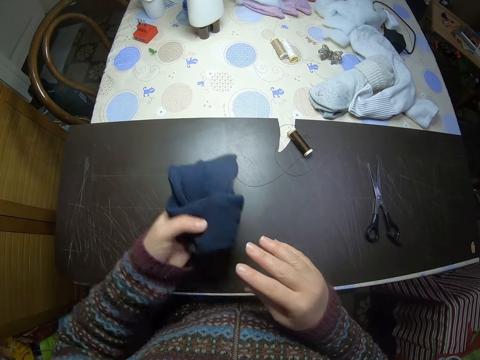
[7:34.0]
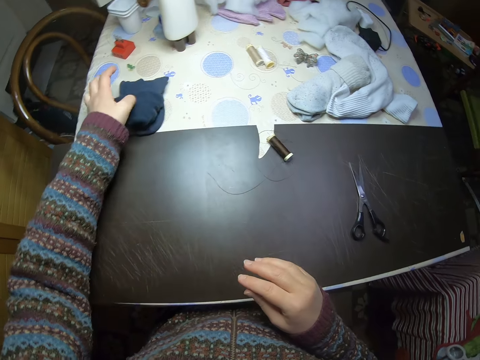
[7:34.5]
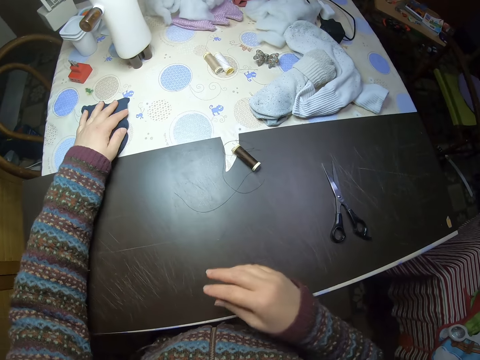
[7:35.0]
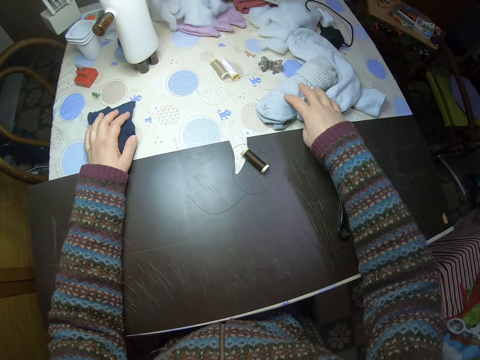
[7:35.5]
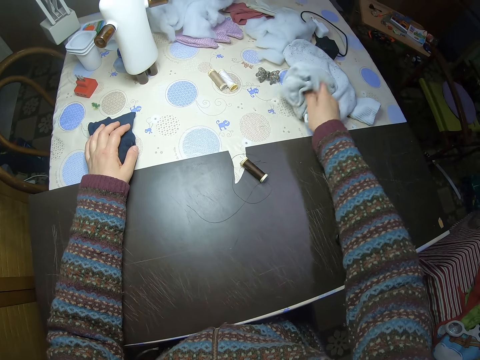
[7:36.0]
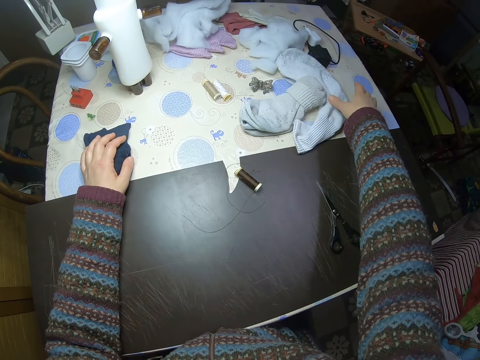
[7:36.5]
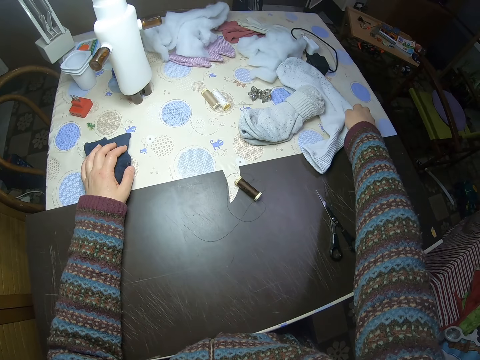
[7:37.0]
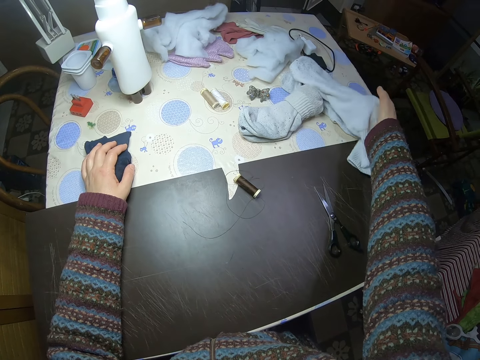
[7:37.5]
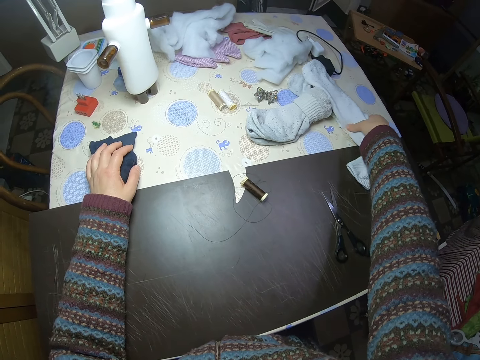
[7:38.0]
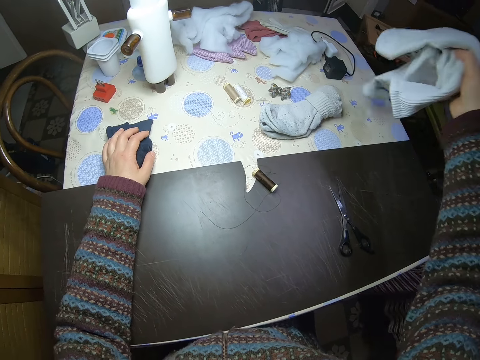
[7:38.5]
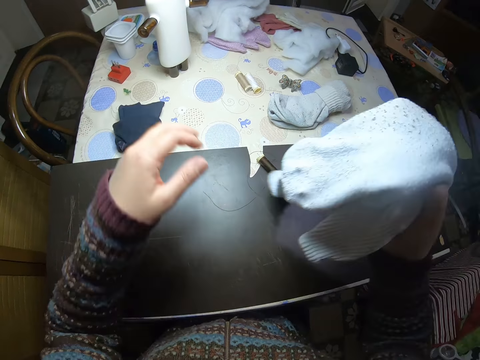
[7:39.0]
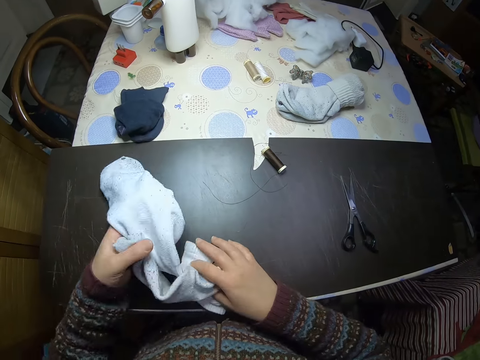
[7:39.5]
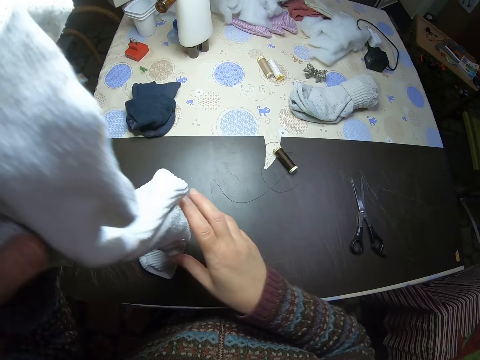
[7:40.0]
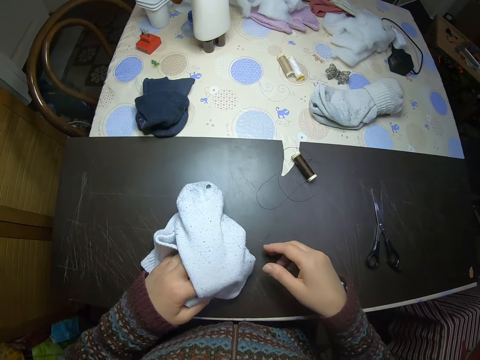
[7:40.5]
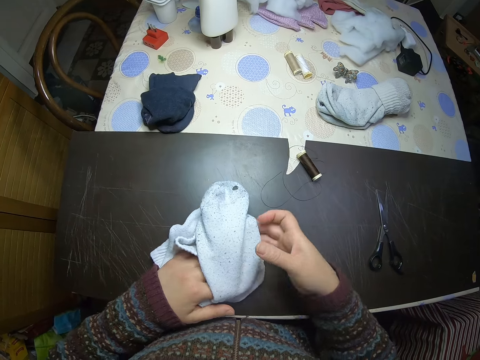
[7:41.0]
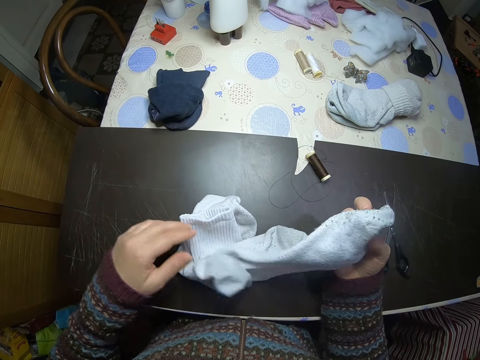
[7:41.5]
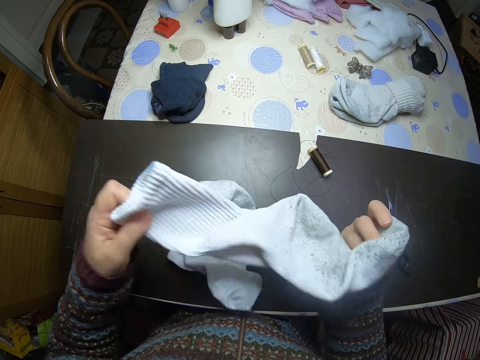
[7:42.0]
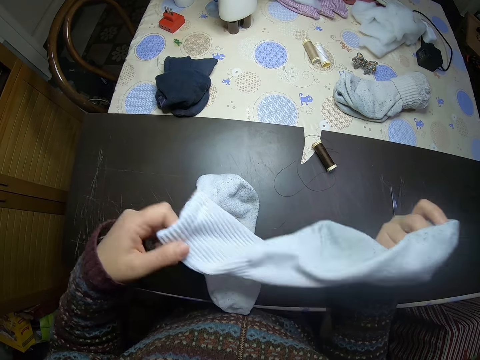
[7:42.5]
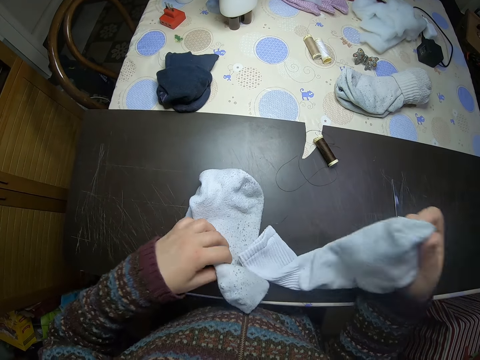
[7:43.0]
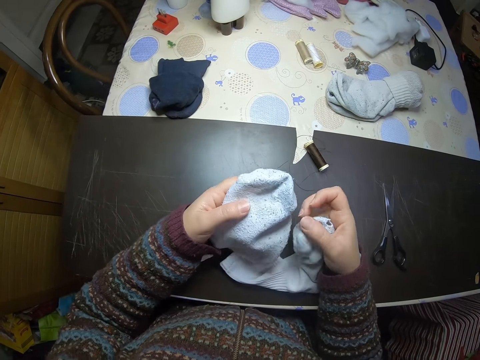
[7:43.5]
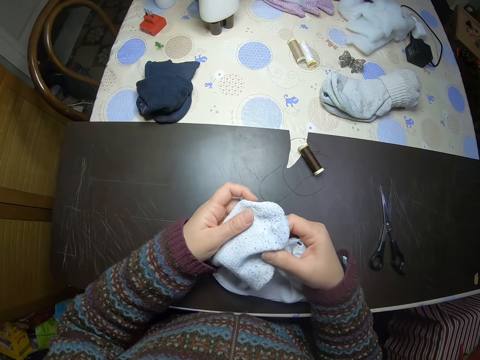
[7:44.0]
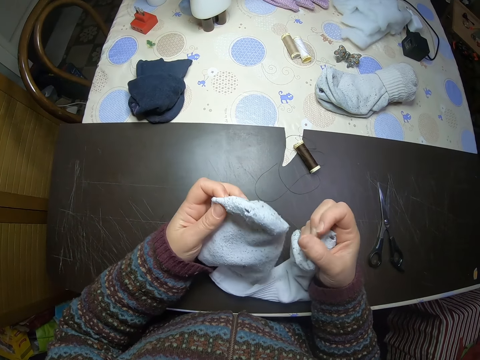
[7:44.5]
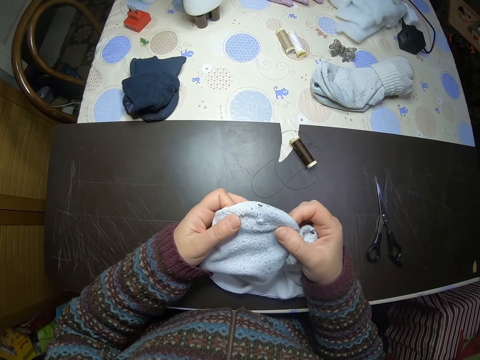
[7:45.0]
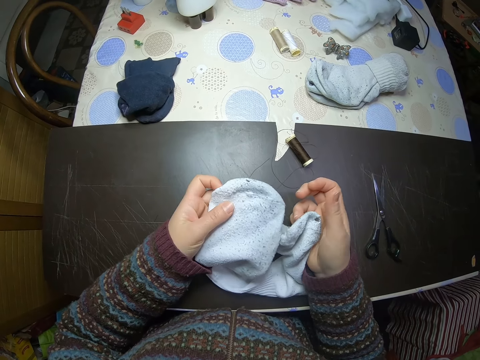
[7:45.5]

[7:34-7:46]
The camera wearer drops the pair of socks on the table. They pick the pair of socks from the table. They drop the pair of socks on the table. They pick up the pair of socks from the table. They drop the pair of socks on the table. They check the pair of socks.

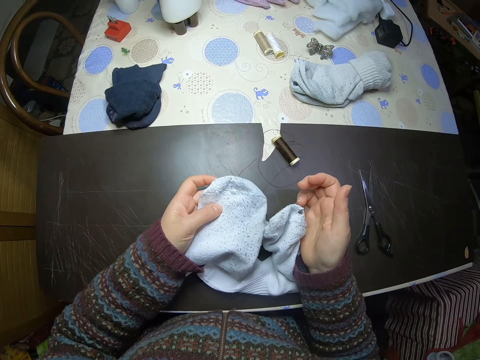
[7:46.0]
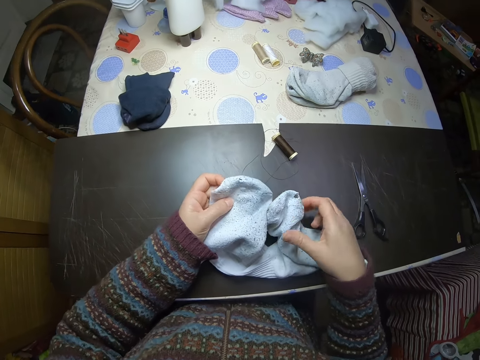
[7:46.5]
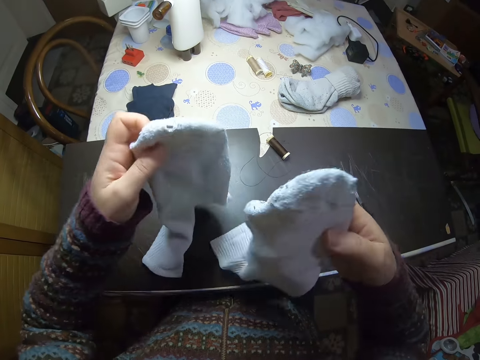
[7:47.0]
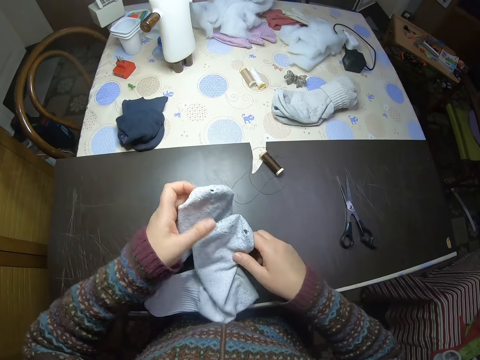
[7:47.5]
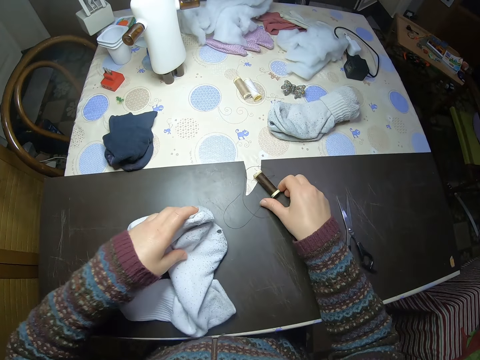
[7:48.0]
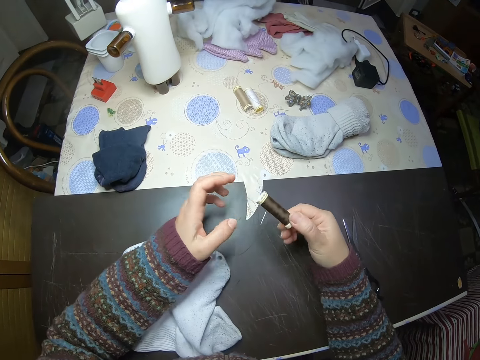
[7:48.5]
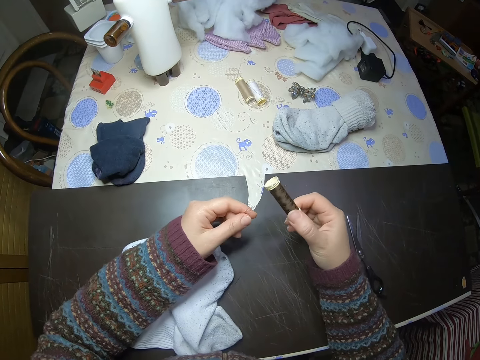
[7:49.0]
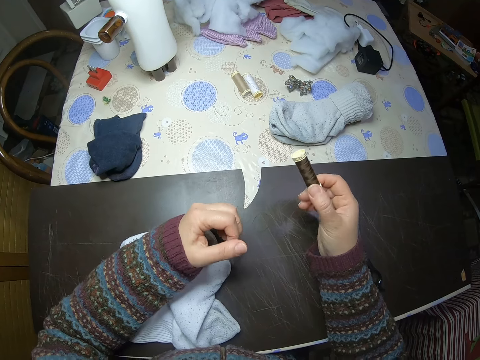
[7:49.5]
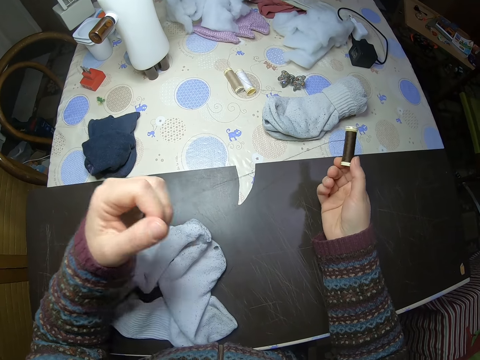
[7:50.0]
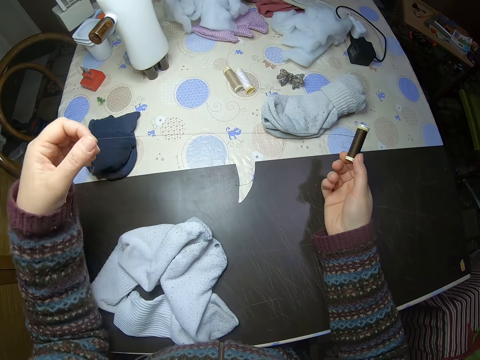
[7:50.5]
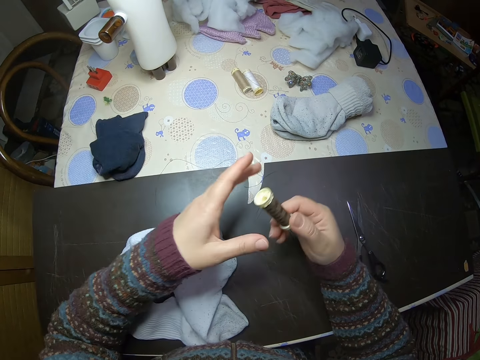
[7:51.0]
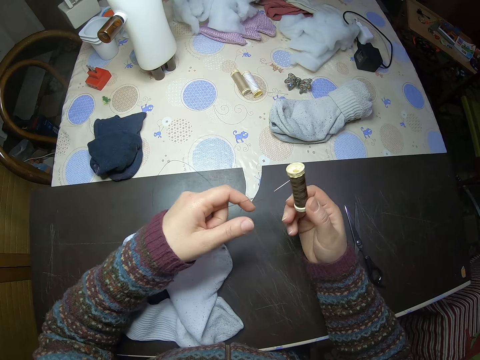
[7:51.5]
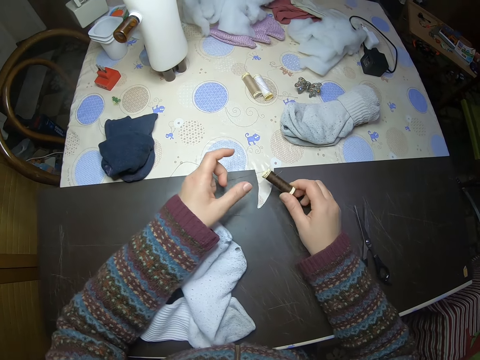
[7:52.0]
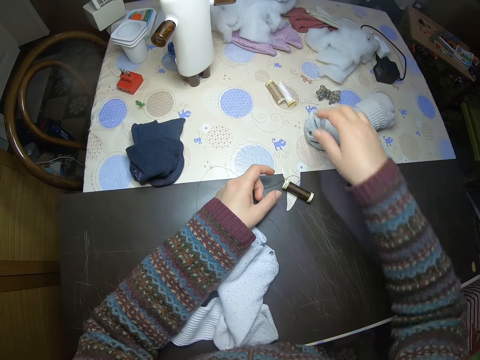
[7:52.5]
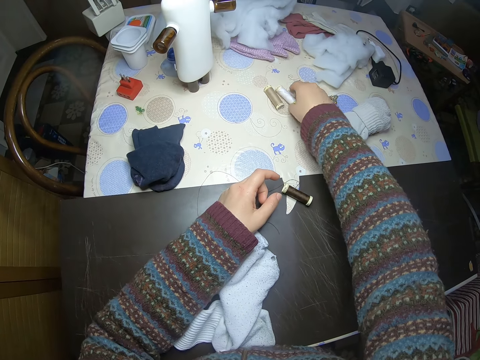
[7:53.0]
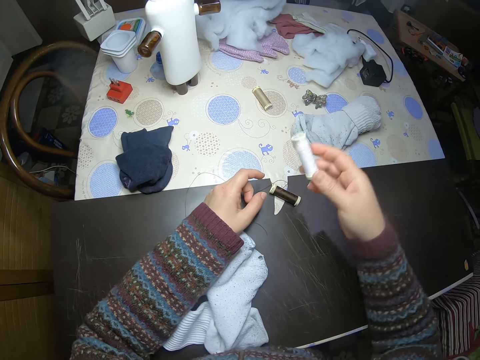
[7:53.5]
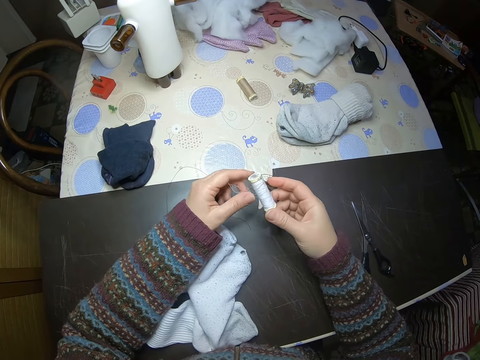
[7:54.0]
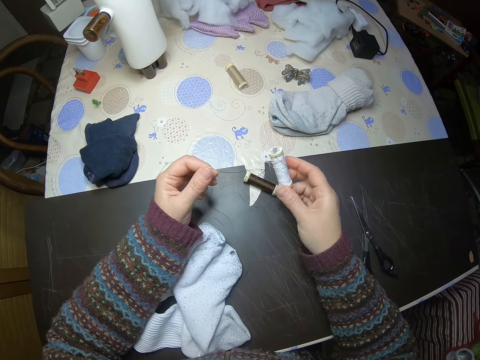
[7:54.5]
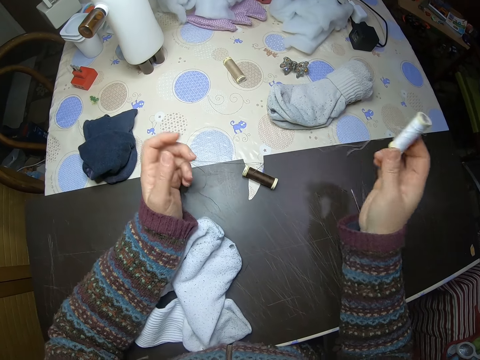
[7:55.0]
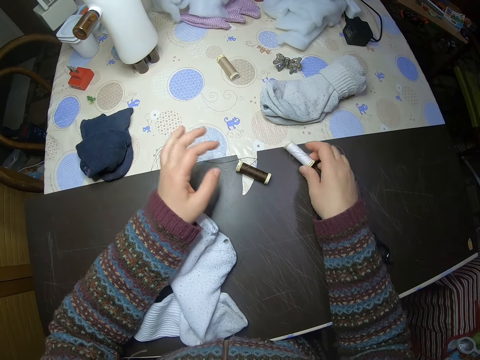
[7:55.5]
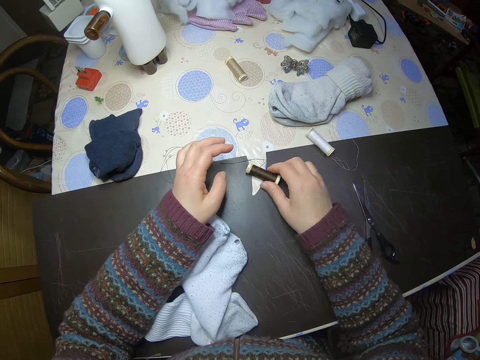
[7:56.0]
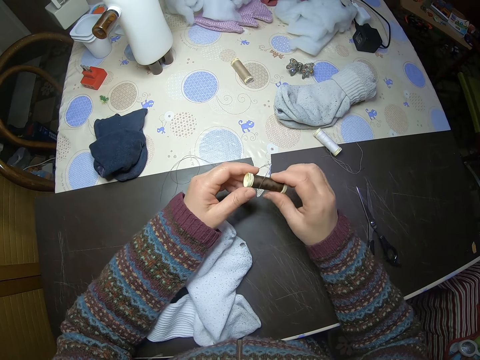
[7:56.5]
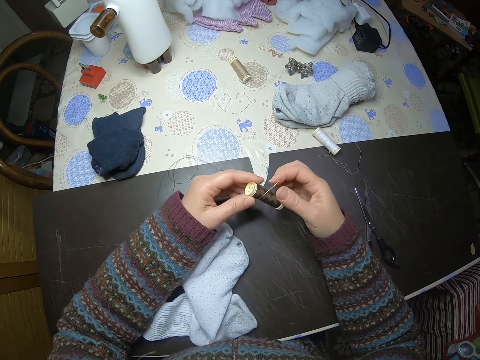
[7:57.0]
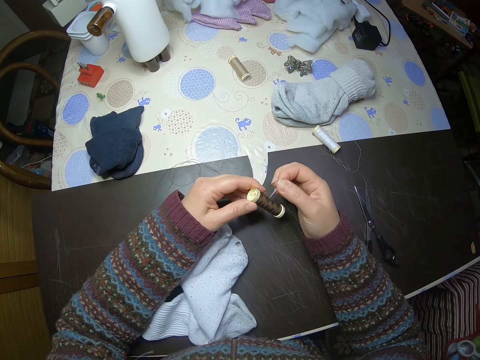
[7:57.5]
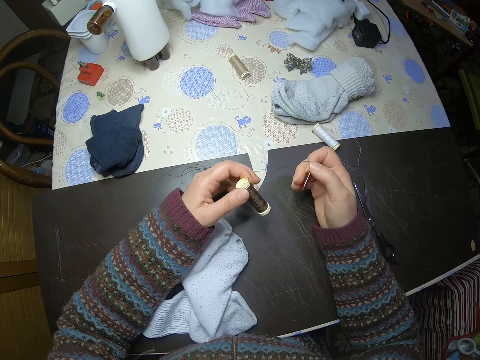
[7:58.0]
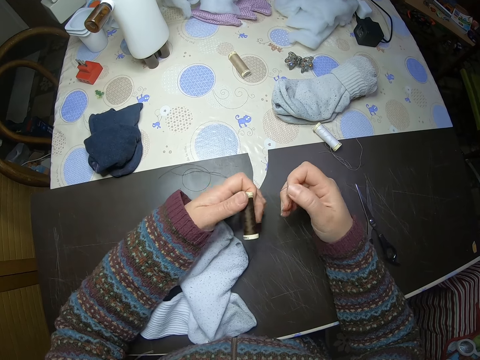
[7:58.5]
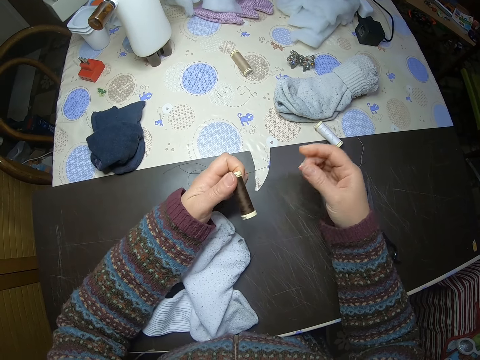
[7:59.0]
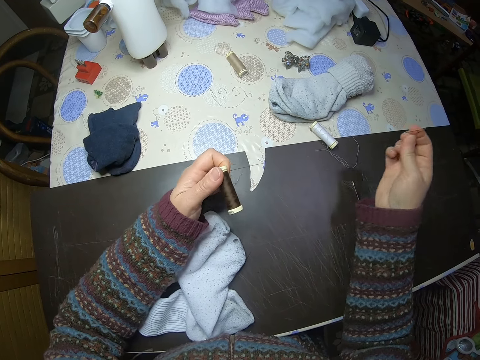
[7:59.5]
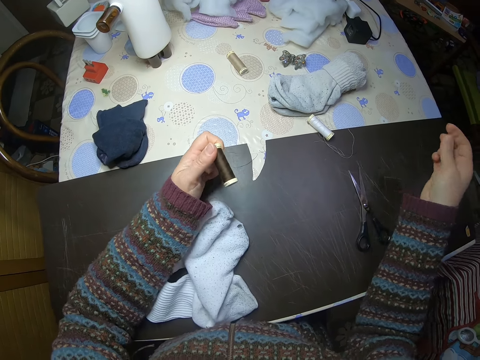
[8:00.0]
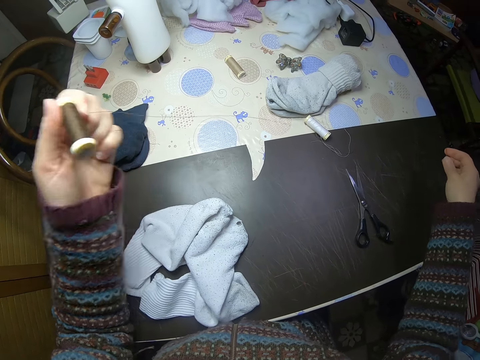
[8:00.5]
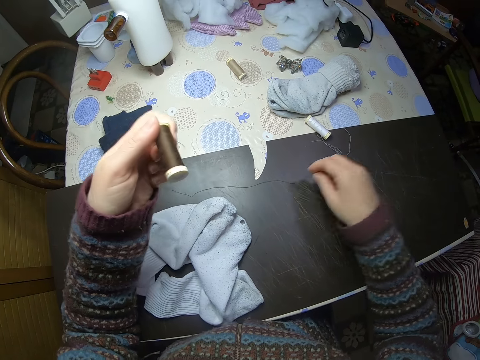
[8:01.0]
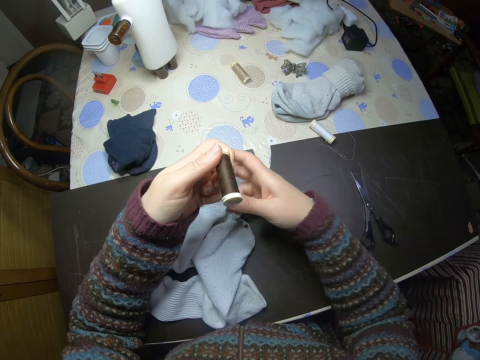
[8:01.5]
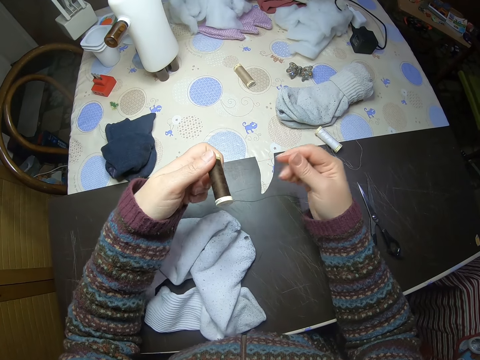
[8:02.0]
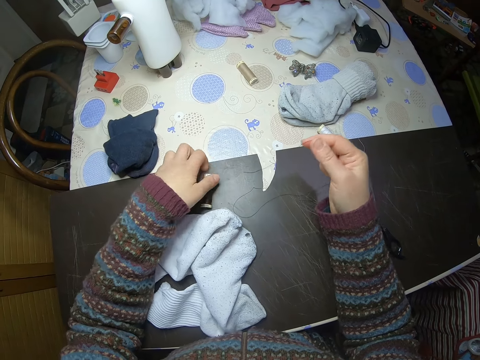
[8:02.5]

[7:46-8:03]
The camera wearer picks up a spool of thread from the table. They pull the thread. They drop the spool of thread on the table. They pick up a spool of thread from the table. They pull the thread. They drop the spool of thread on the table. They pick up the first spool of thread from the table. They remove the needle from the spool of thread. They pull the thread from the needle. They drop the needle on the table. They pull the thread. They drop the spool of thread on the table.
